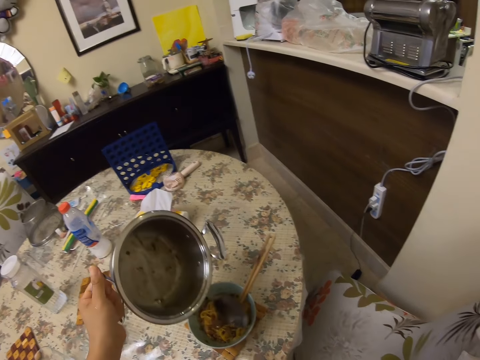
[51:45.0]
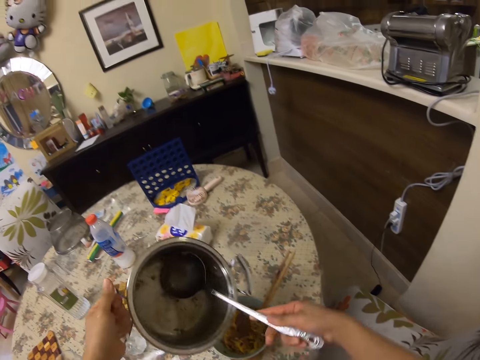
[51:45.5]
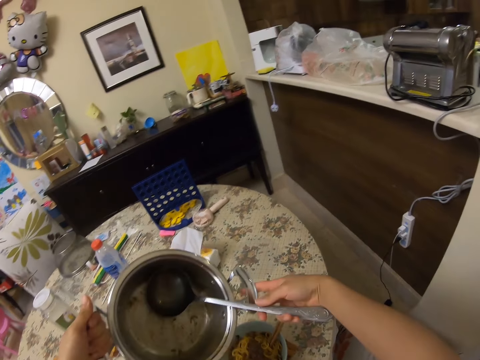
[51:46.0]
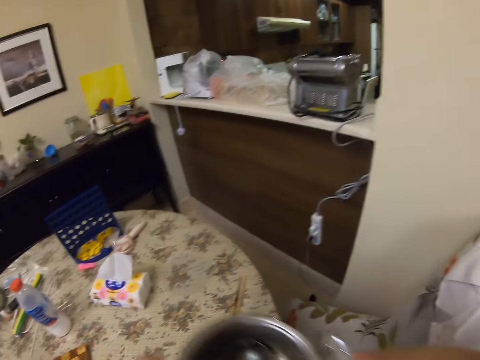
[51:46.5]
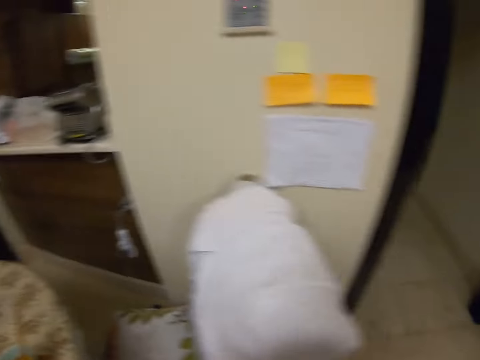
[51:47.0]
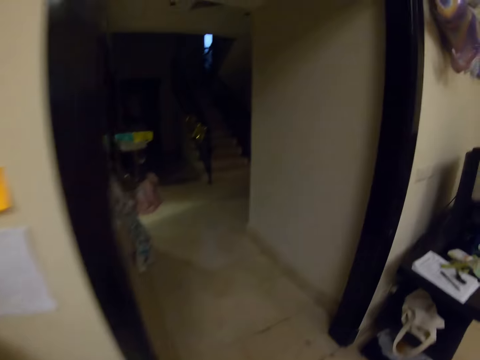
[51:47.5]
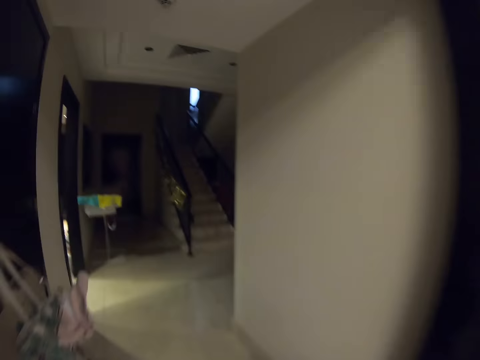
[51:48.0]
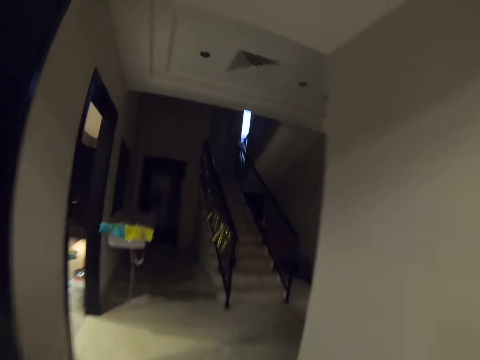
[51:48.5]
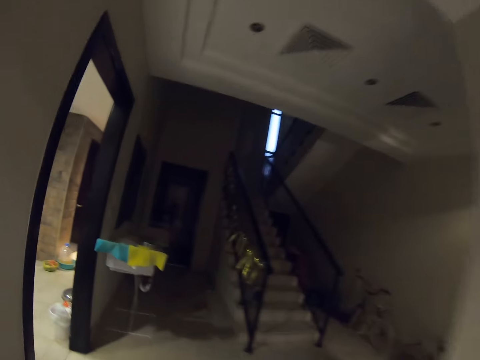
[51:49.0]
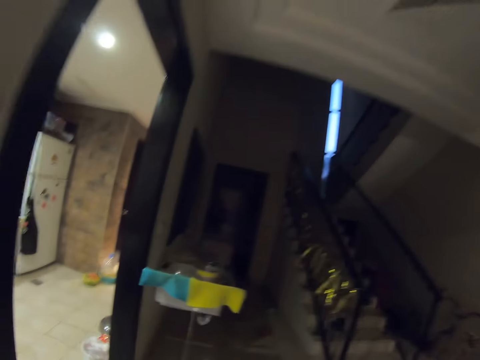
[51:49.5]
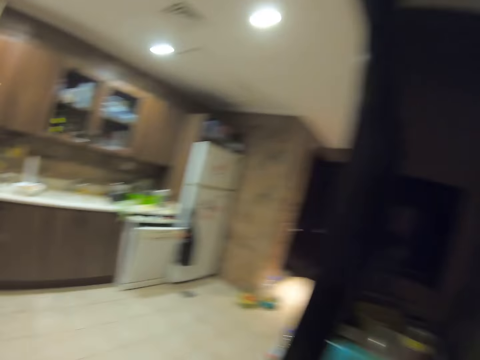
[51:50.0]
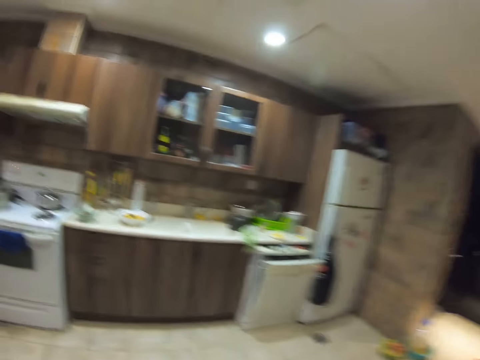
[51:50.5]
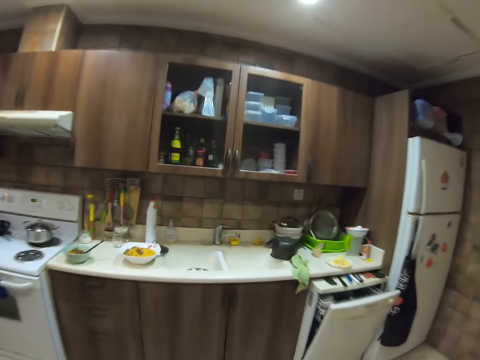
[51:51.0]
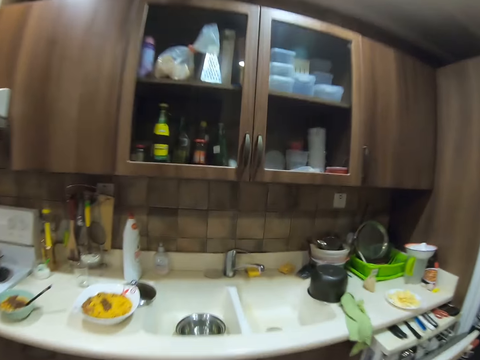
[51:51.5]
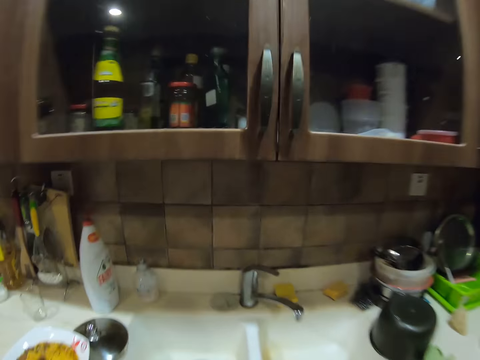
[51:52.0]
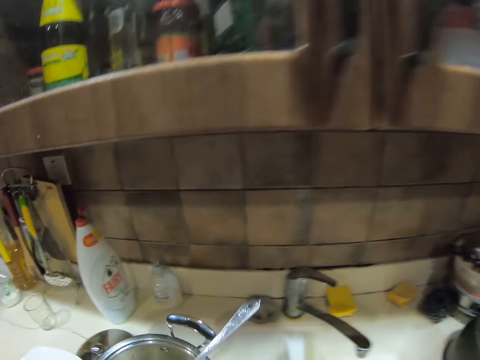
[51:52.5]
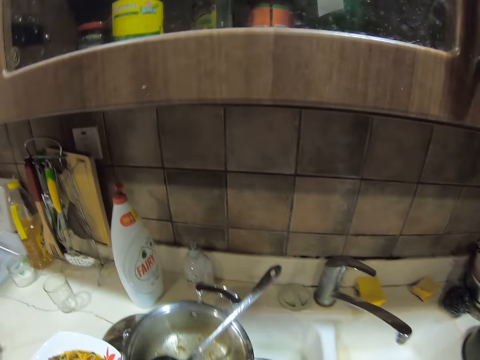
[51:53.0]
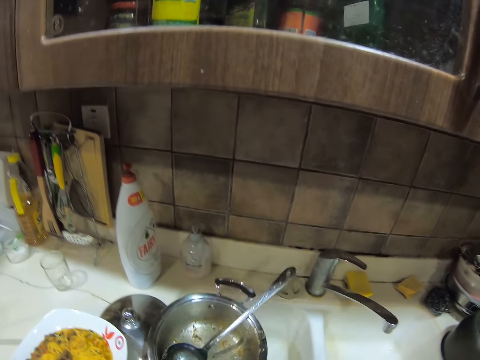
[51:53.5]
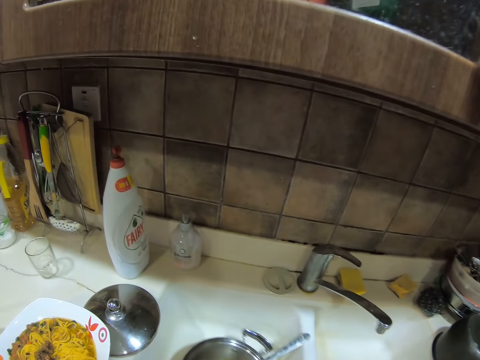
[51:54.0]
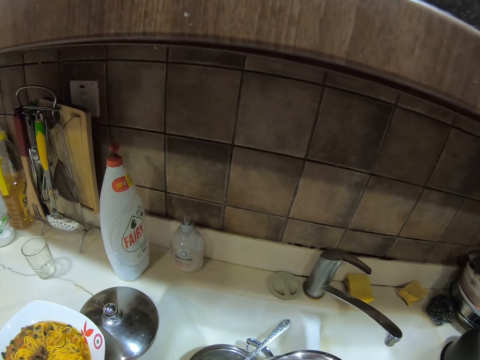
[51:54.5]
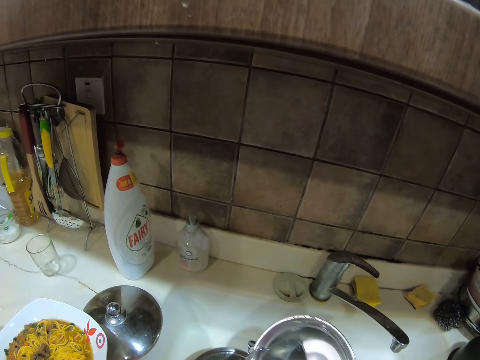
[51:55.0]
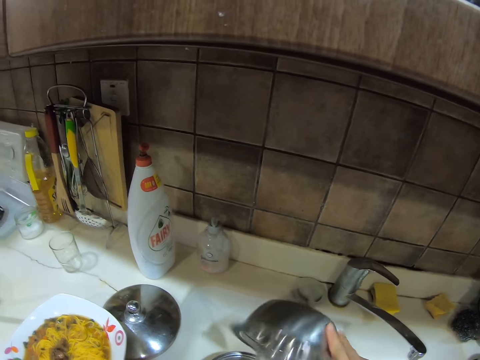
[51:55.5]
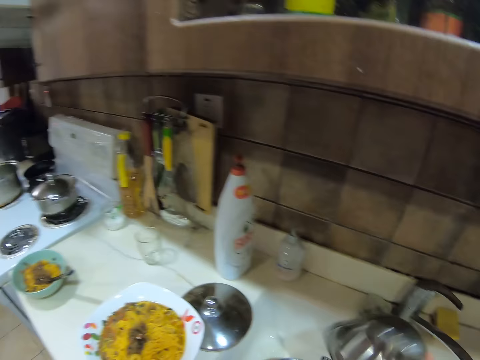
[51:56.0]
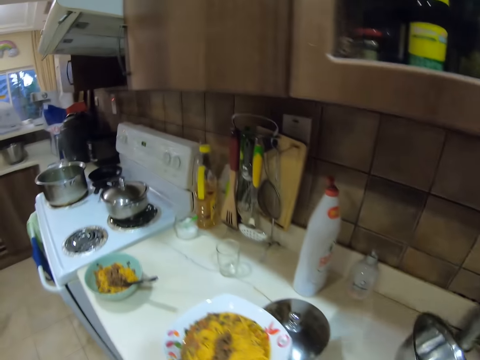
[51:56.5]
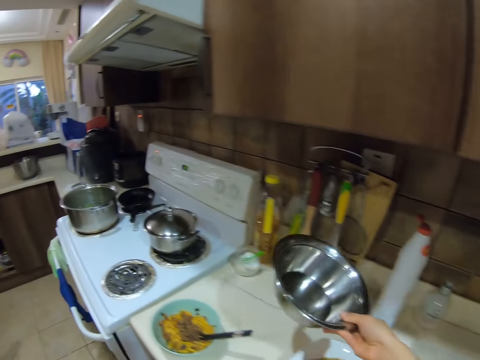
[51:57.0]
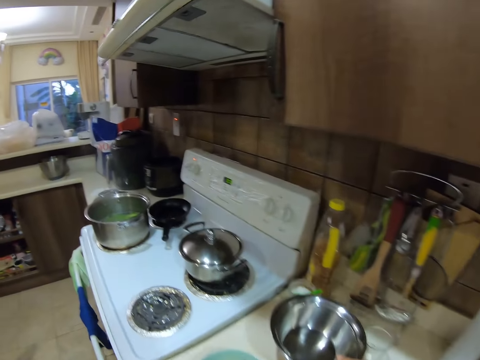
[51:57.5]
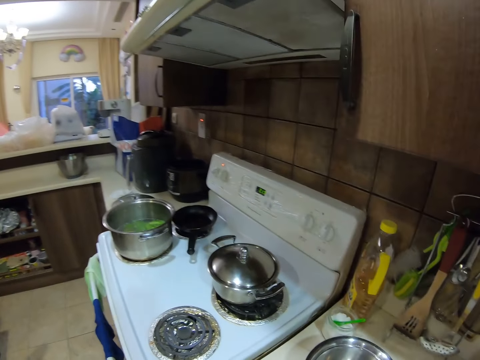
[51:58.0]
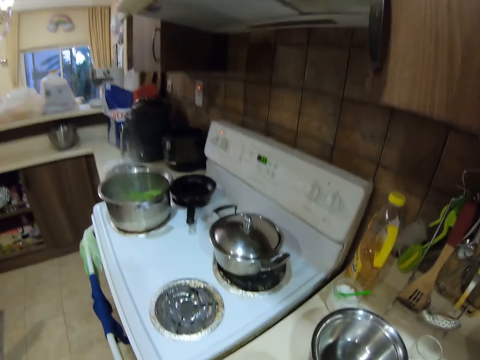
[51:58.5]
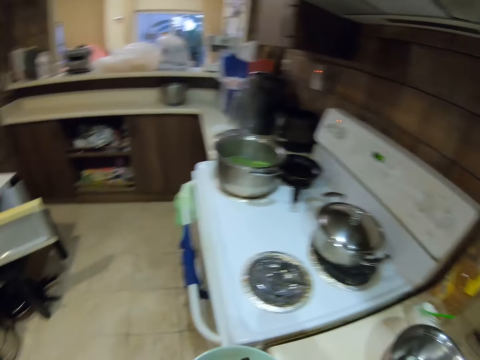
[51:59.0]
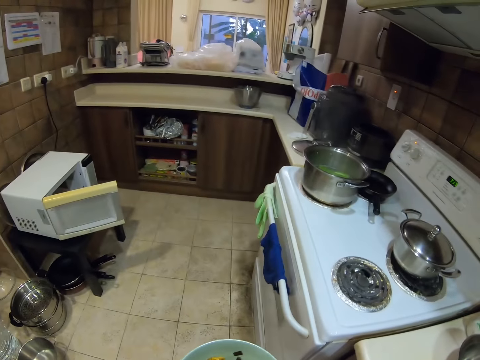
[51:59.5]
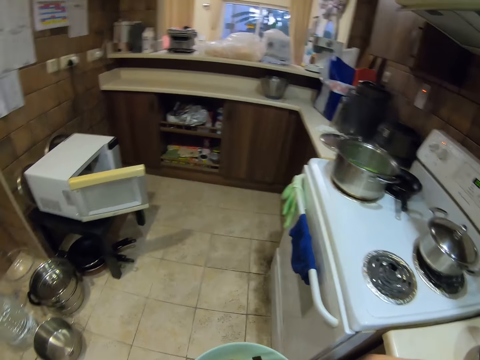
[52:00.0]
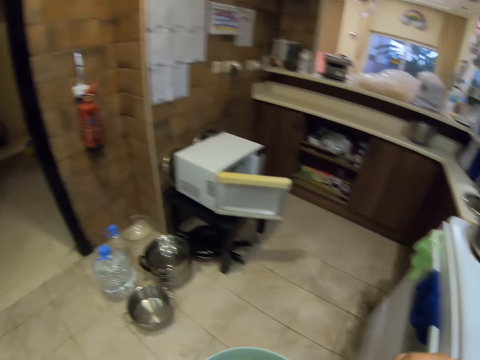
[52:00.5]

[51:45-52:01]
The camera wearer drops the spoon in the saucepan with her right hand. She carries the sauce pan with both hands. She walks around. She interacts with a girl. She talks. She walks around. She walks into the kitchen. She drops the sauce pan in the sink with her left hand. She pours water from a bowl into the sauce pan with her right hand. She drops the aluminium bowl on the cabinet with her right hand. She carries the bowl of spaghetti from the cabinet with her left hand. She stares around.

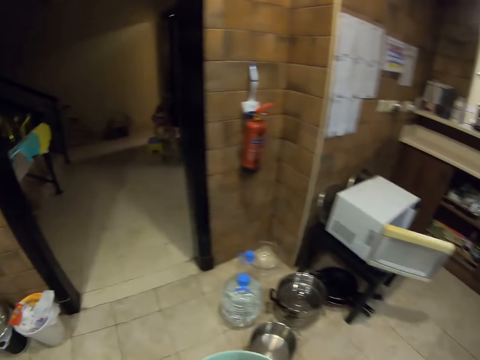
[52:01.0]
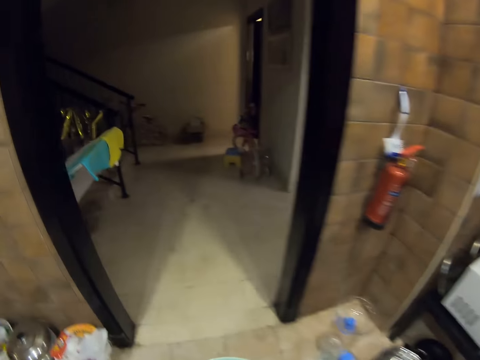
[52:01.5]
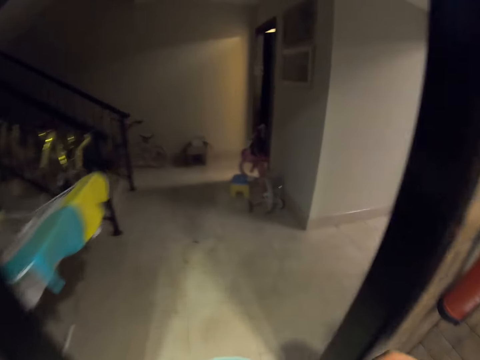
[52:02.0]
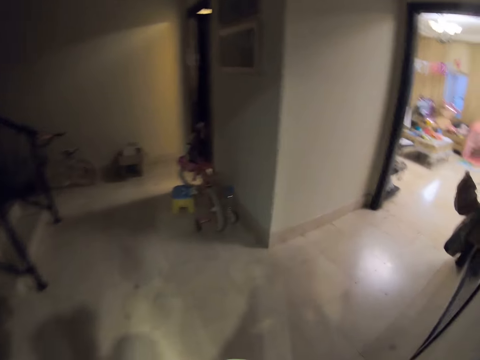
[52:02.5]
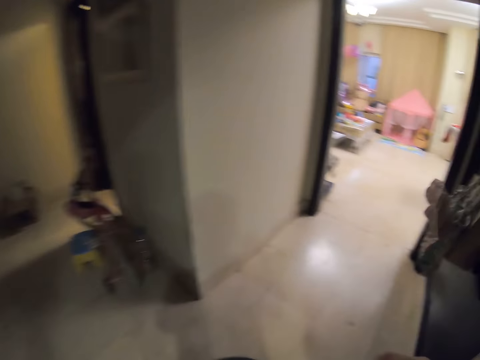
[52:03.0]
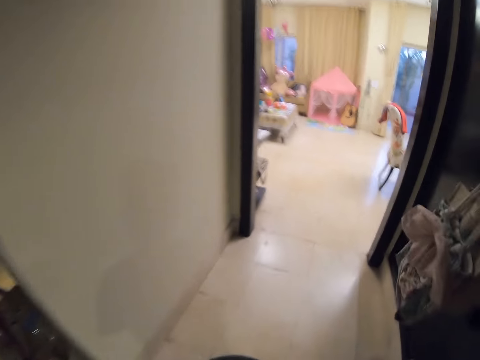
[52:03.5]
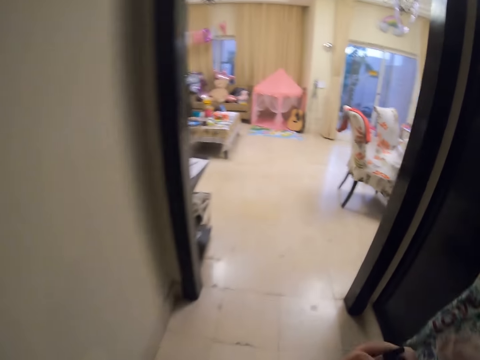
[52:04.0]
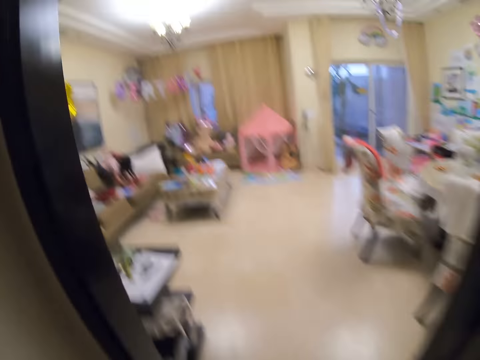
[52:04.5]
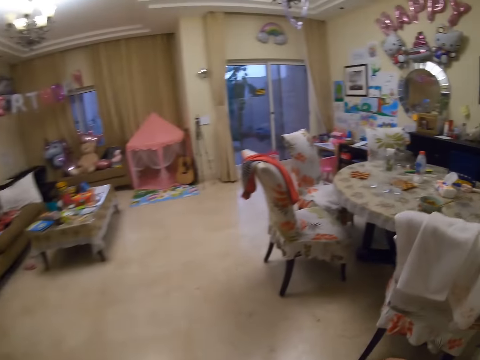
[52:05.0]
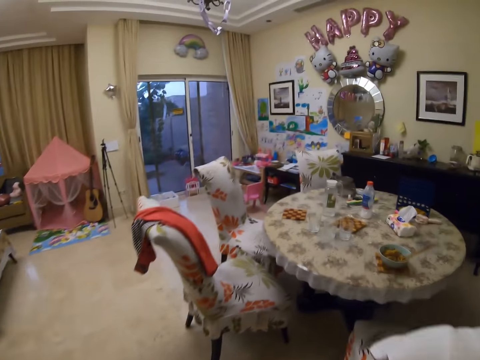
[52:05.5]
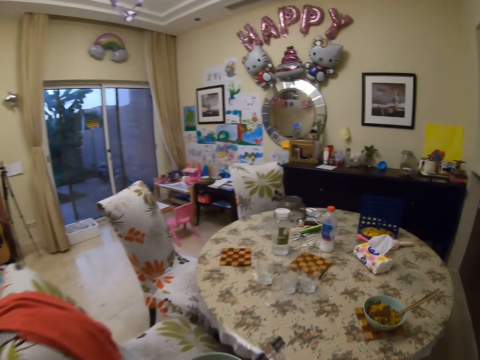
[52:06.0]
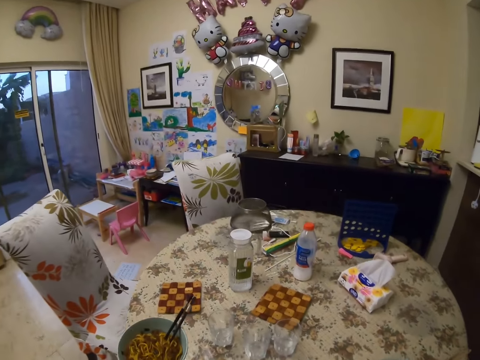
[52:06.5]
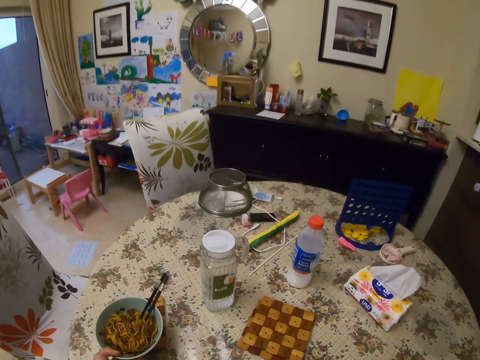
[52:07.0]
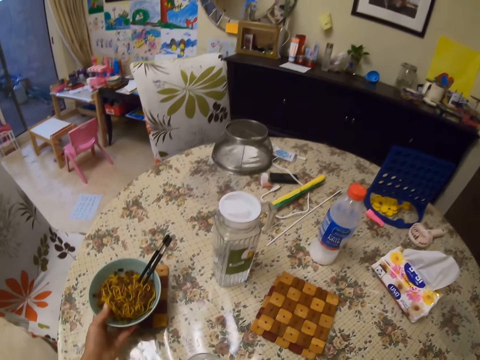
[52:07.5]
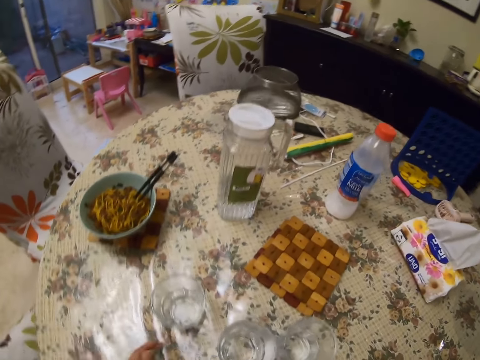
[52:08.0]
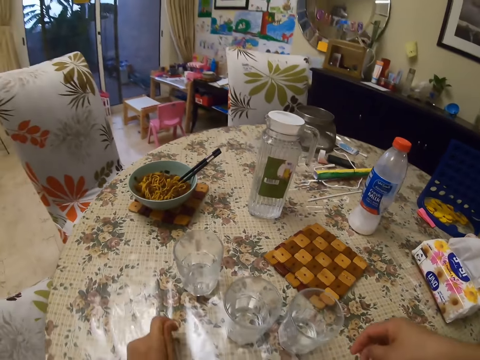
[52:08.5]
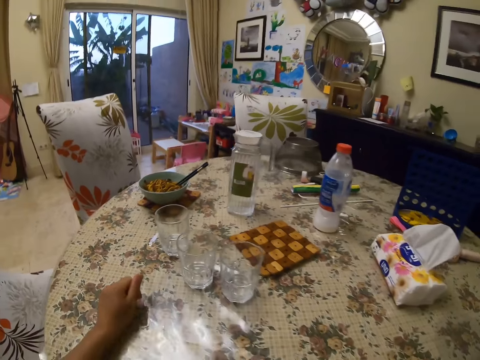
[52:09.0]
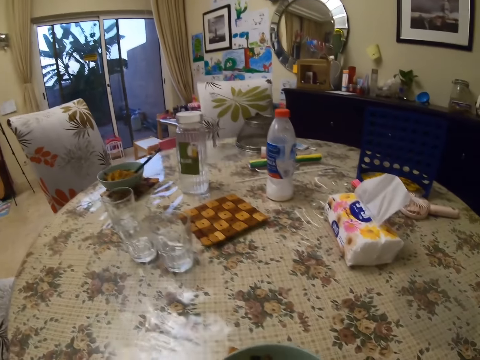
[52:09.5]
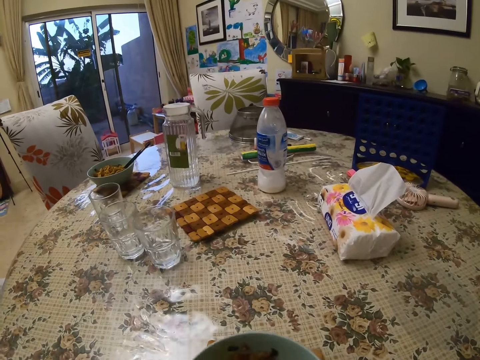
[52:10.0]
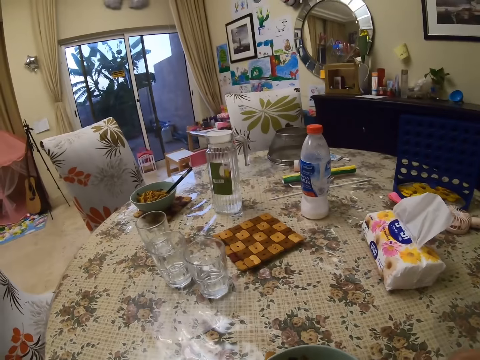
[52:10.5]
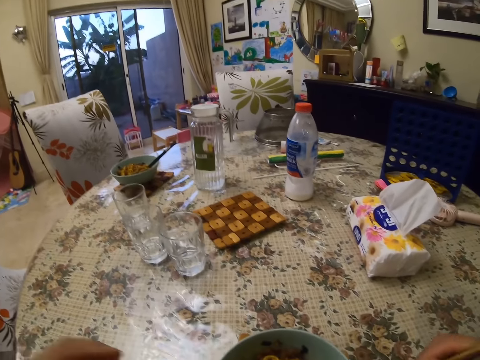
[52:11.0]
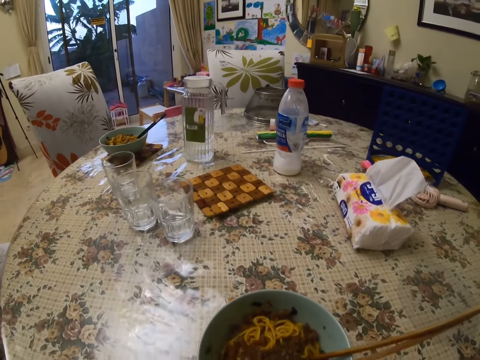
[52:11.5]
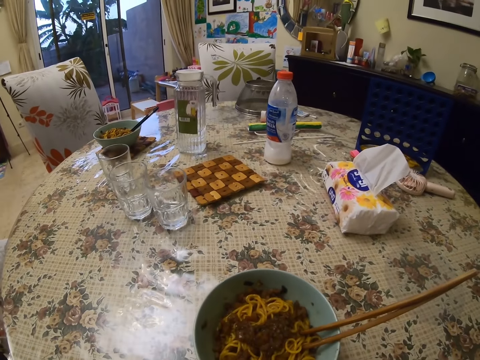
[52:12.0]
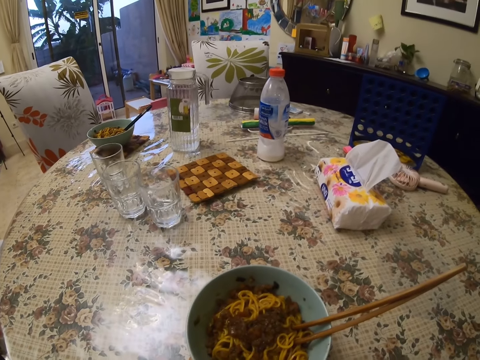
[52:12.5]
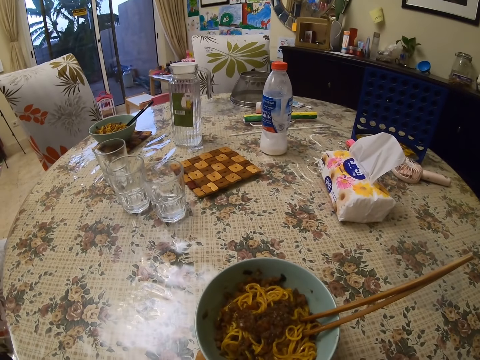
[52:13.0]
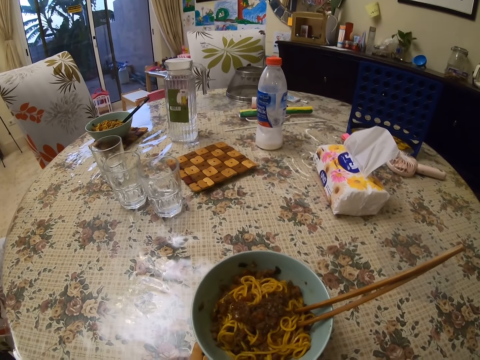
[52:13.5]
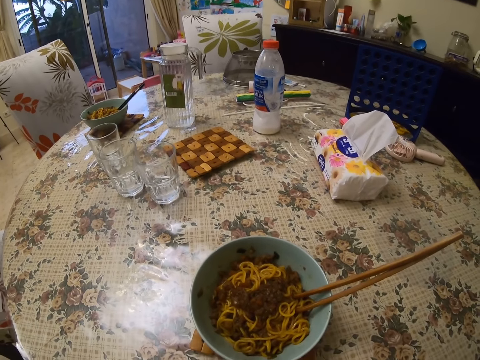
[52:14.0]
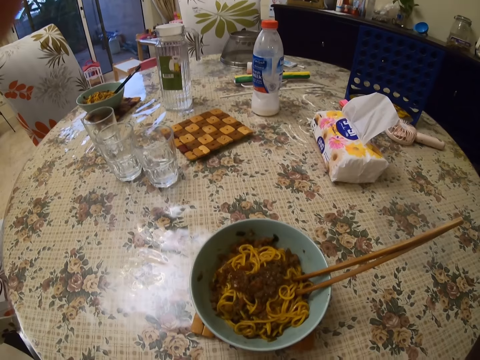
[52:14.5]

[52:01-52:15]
The camera wearer stirs the spaghetti in the bowl with the pair of chopsticks in her right hand. She walks around and talks. She interacts with the girl. She walks around and talks. She walks around and talks. She drops the bowl of spaghetti on the table mat with her left hand. She stares at the table. She interacts with the girl. She moves the bowl of spaghetti on the table with both hands. She talks. She adjusts a camera with both hands. She lifts her left hand up. She talks. She stares at the table.
